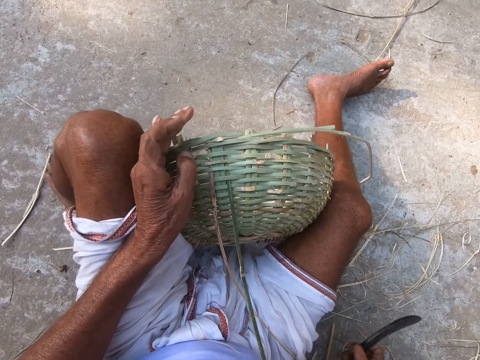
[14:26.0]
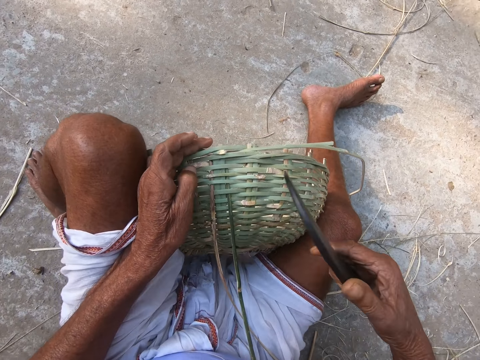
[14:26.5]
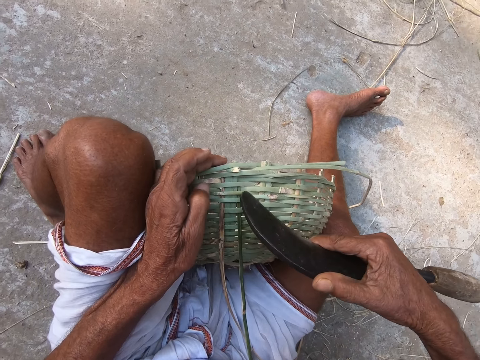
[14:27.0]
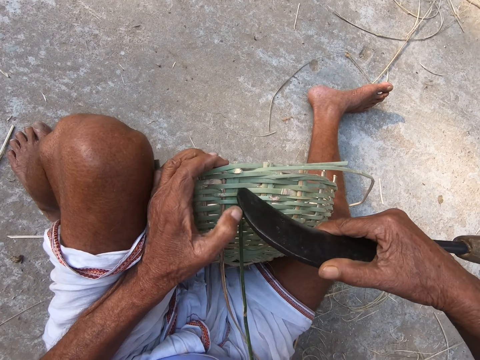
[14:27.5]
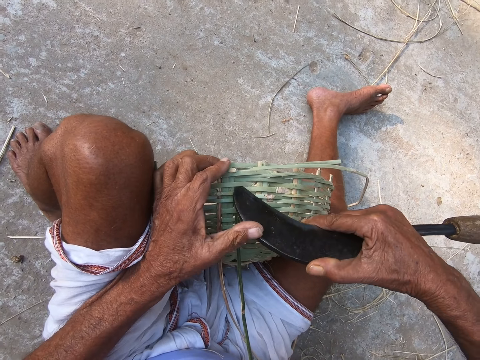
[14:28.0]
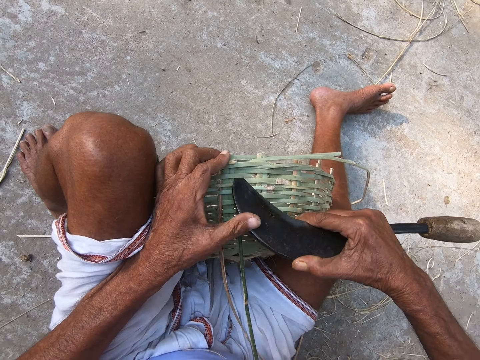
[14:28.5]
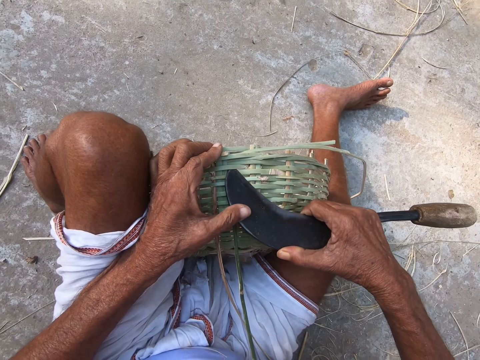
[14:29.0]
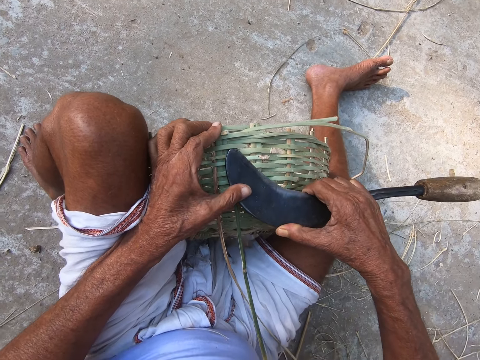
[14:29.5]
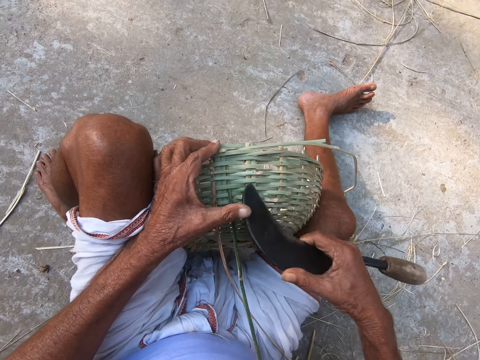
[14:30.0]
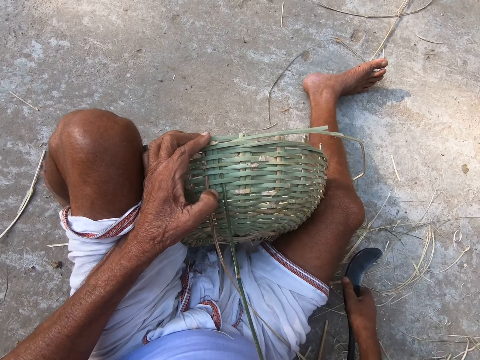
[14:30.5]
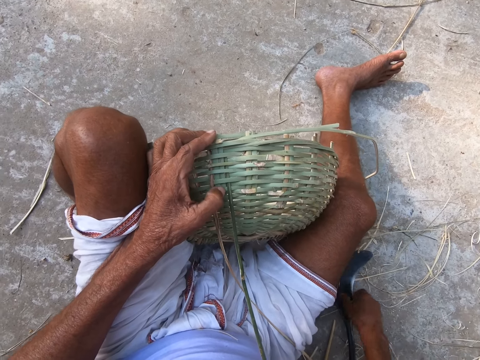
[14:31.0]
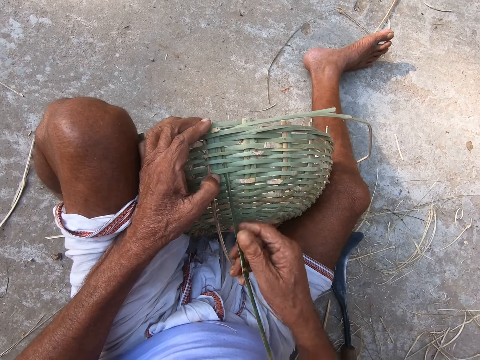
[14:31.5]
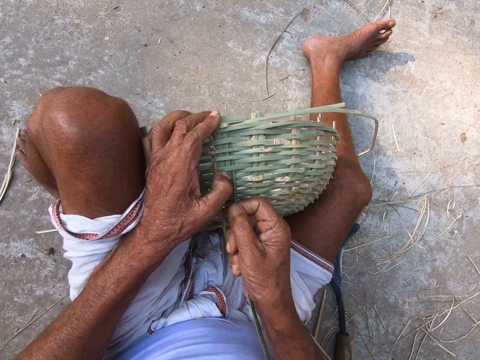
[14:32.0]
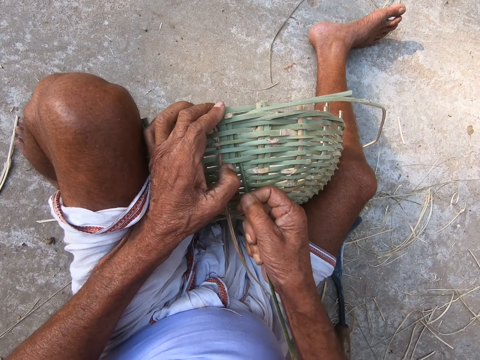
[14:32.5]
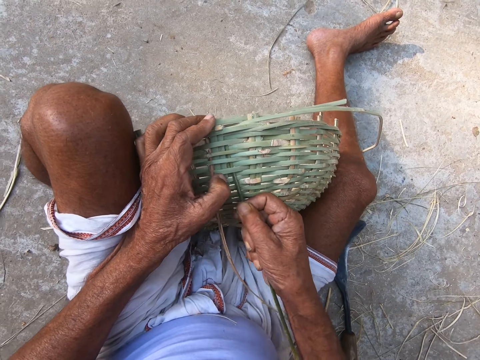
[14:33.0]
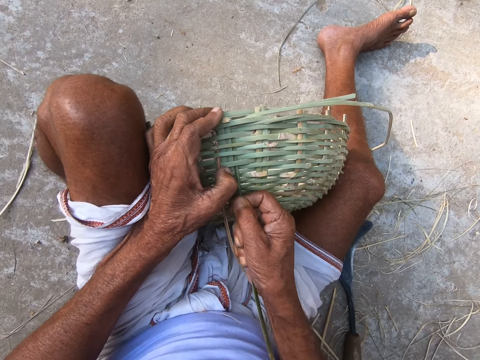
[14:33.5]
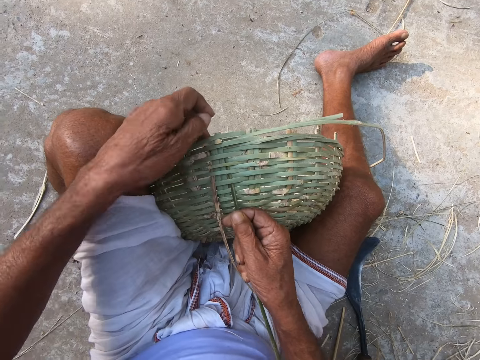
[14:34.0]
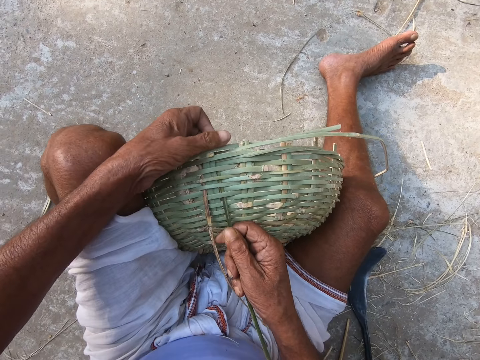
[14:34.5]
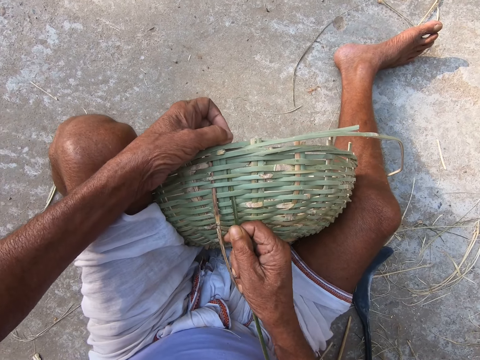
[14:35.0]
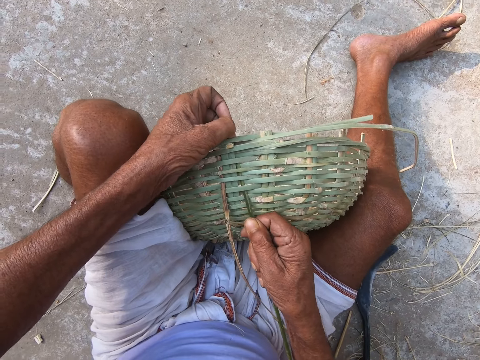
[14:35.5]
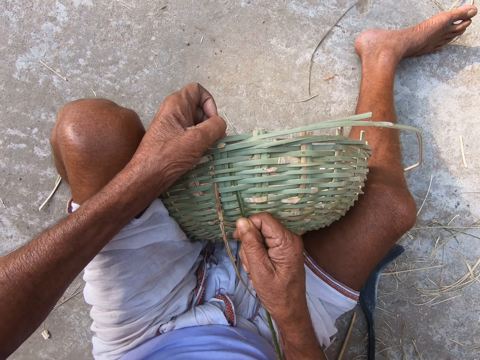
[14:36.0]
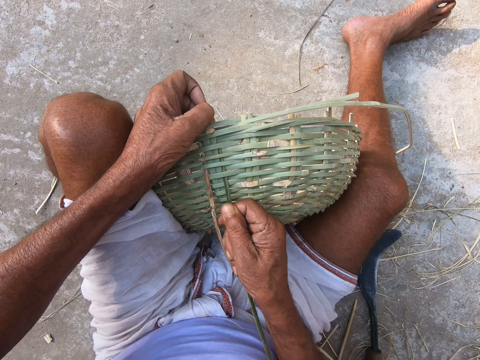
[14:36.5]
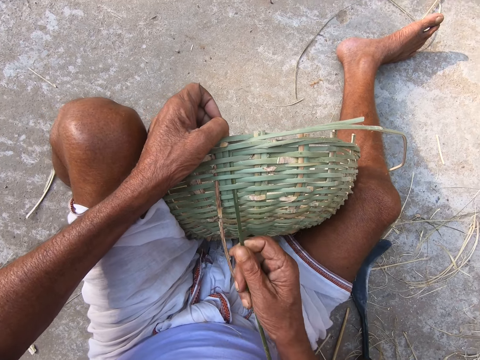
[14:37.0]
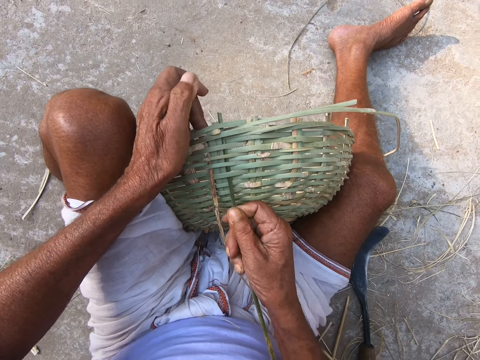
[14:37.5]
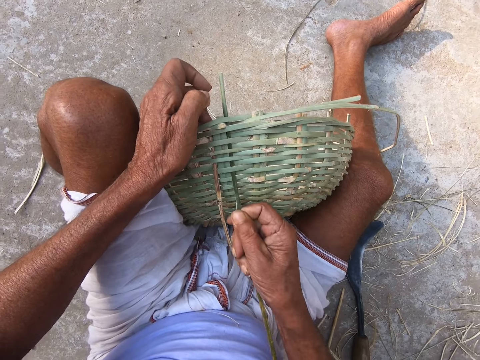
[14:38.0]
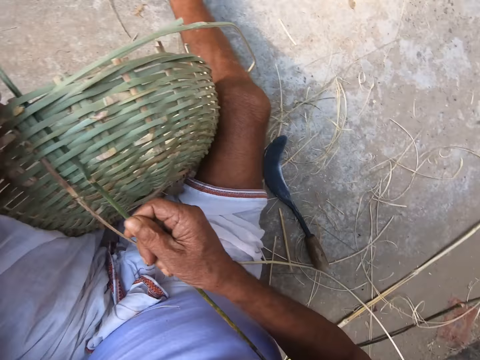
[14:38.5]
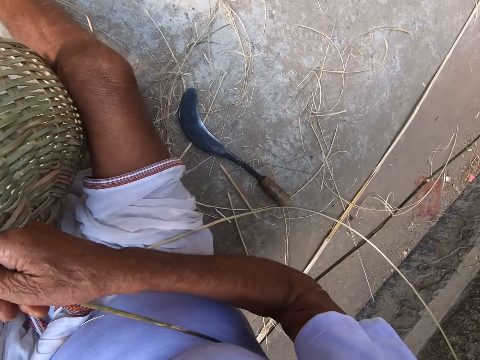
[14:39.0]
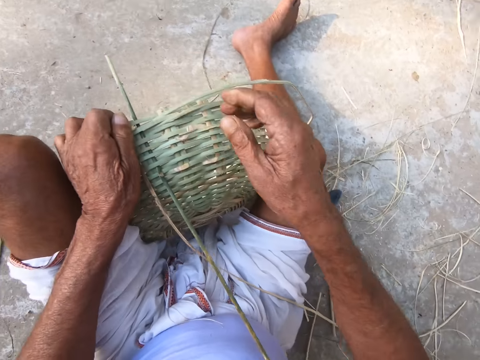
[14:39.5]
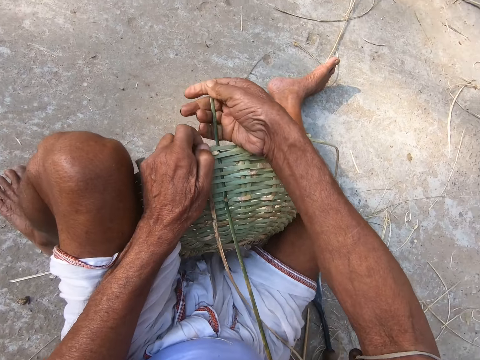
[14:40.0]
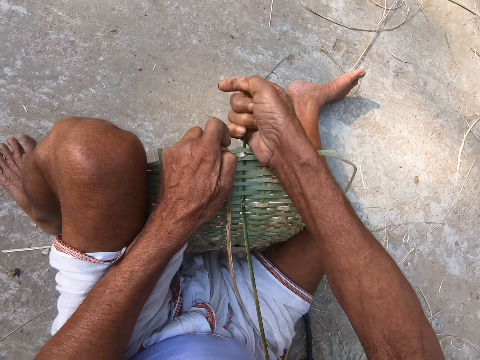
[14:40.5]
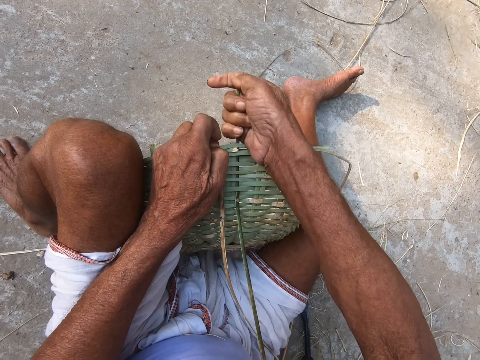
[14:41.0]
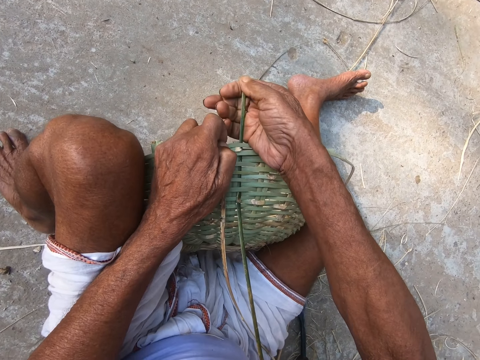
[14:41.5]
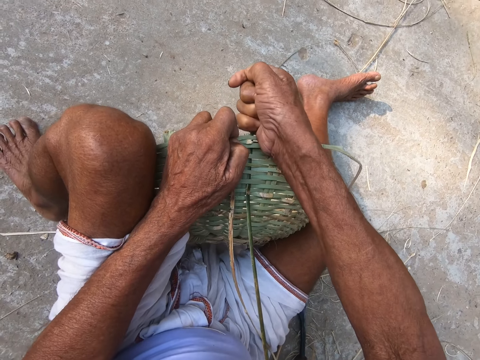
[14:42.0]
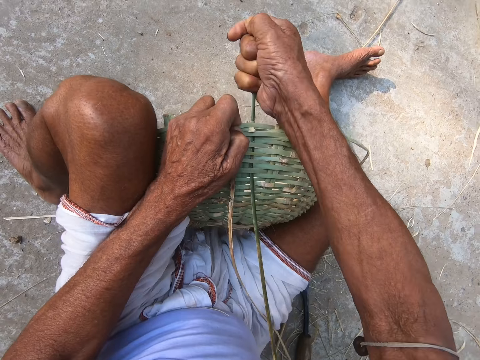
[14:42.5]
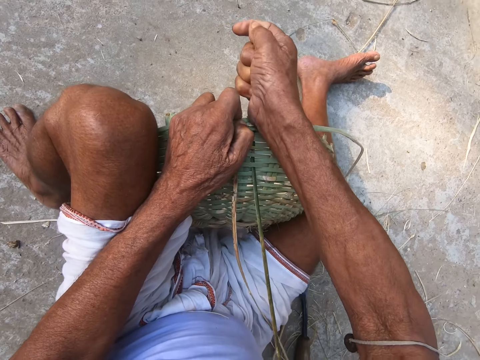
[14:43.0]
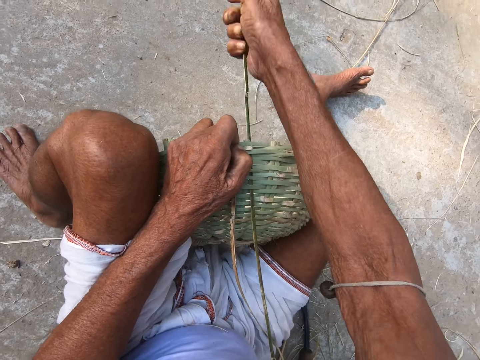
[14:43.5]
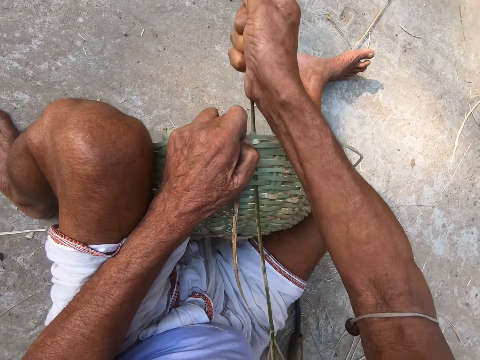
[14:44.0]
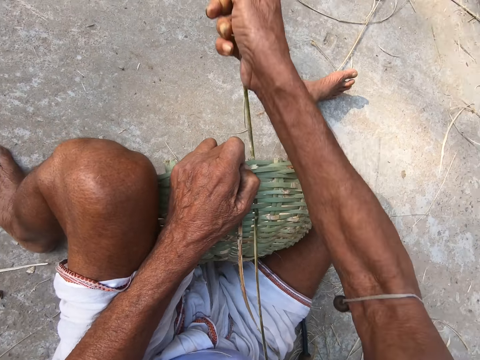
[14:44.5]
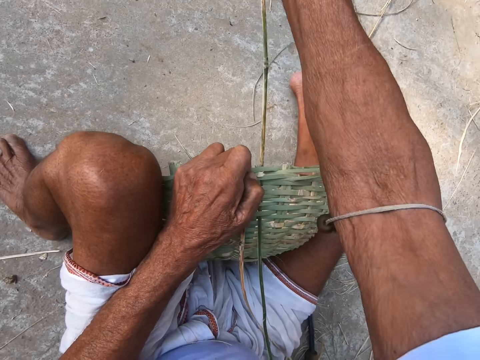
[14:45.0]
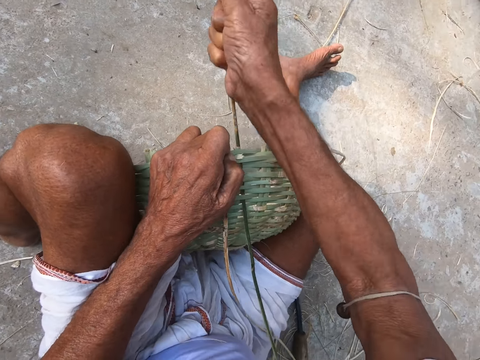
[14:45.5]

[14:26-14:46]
The camera wearer picks up the hook knife from the ground with his right hand. He makes an opening in the basket with the hook knife in his right hand. He drops the hook knife on the ground with his right hand. He inserts the bamboo strand in the basket with his right hand. He pulls the grass.

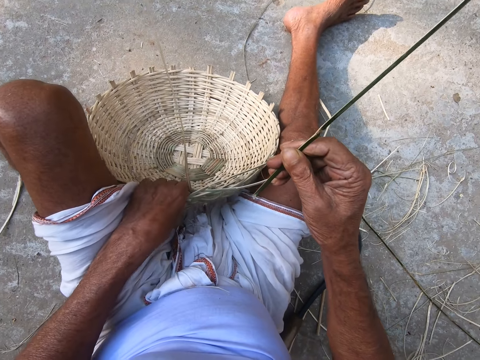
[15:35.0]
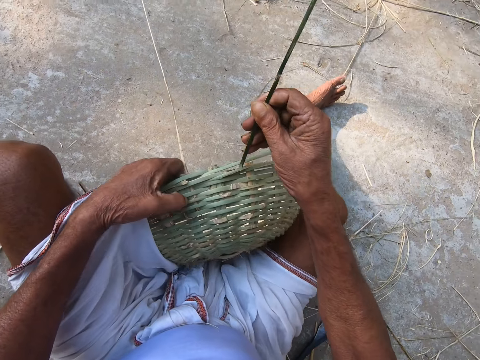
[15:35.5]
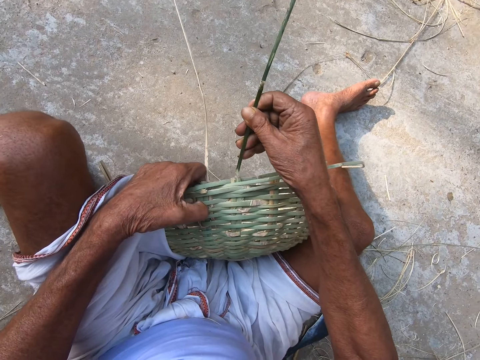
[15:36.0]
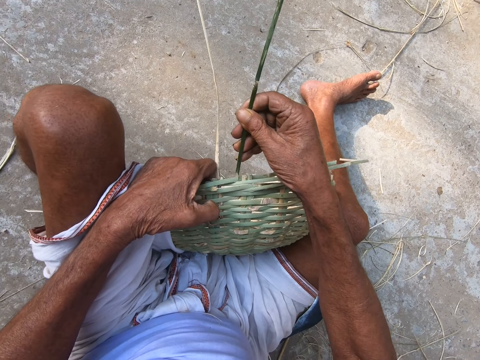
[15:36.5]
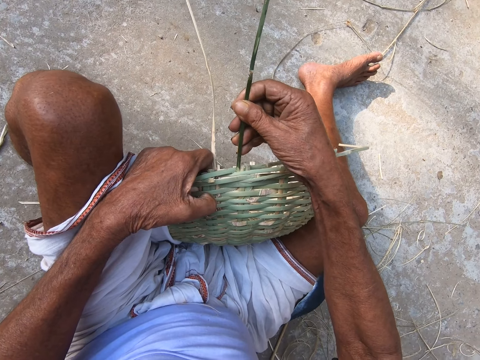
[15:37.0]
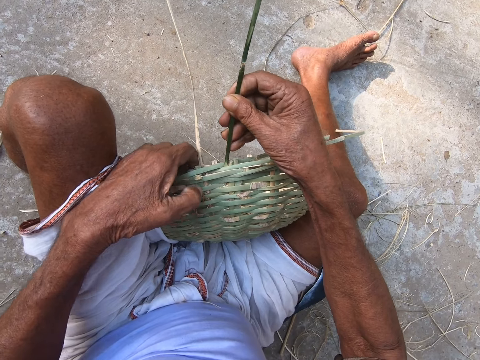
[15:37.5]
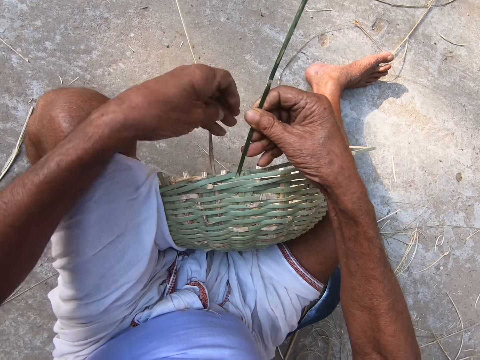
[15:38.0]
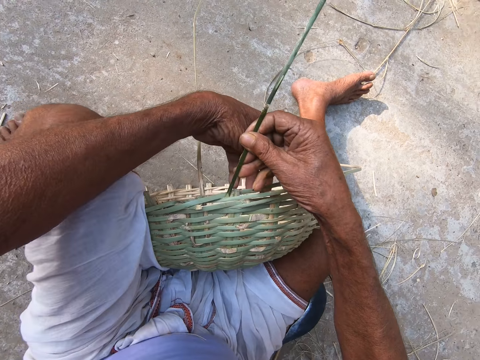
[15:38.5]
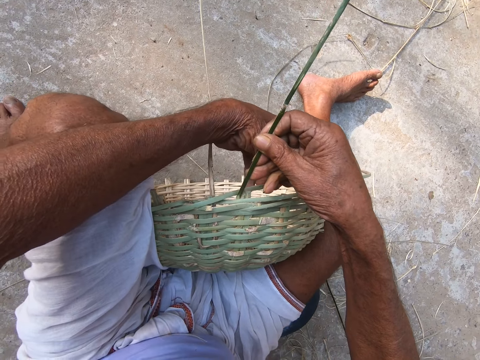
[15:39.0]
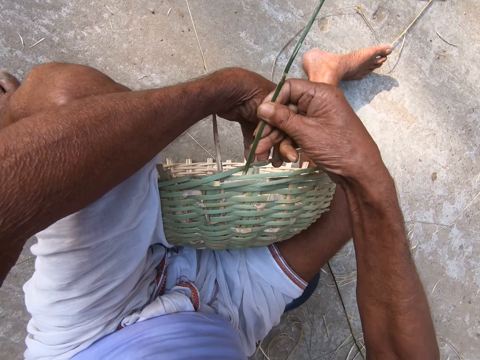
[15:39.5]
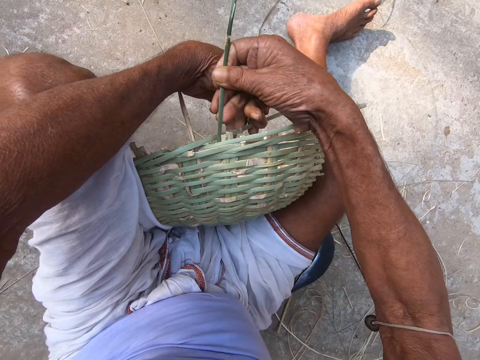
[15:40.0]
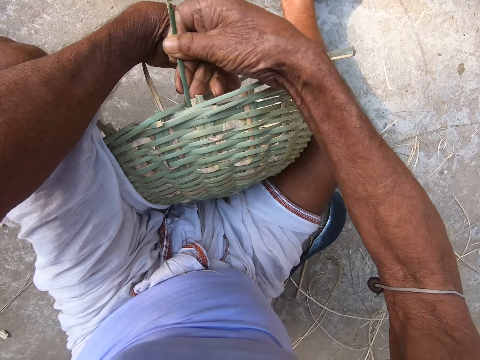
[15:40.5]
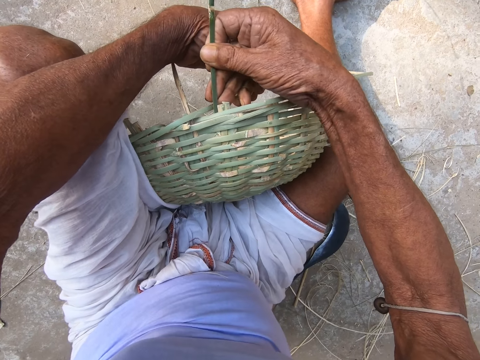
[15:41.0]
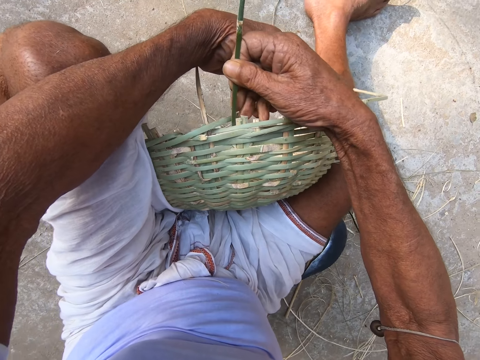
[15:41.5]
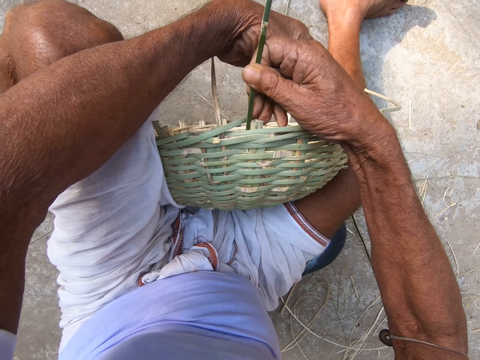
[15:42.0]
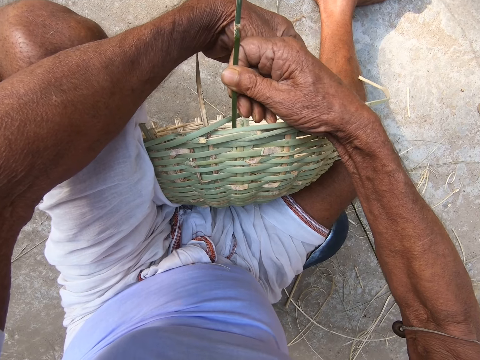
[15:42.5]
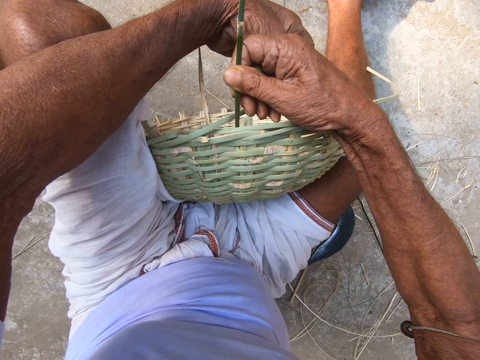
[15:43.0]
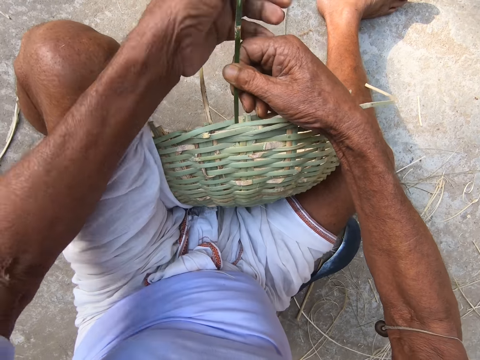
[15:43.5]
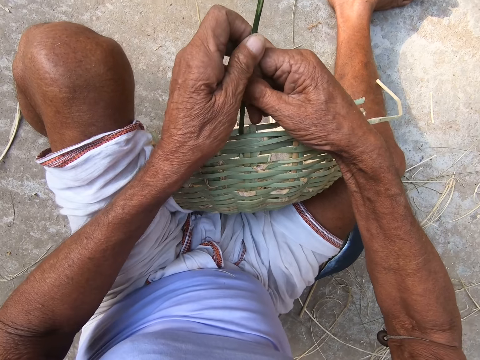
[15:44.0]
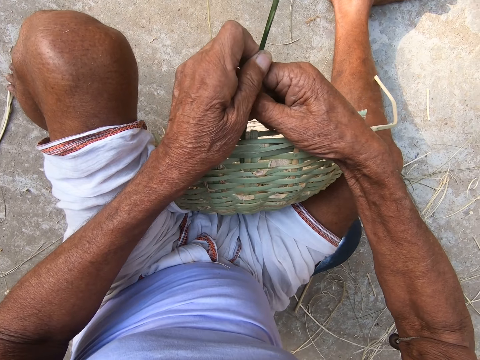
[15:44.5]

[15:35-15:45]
The camera wearer holds the basket with his left hand. He weaves the basket with both hands.
